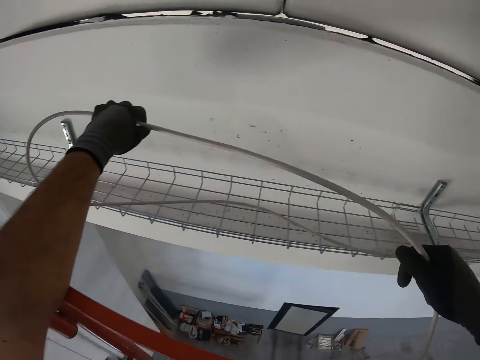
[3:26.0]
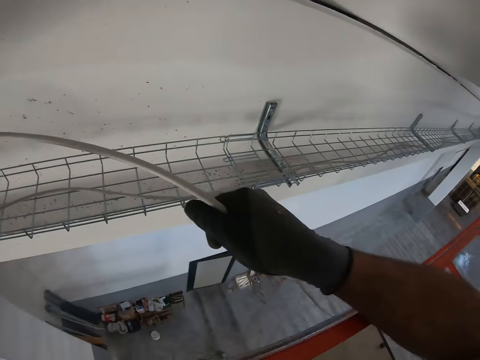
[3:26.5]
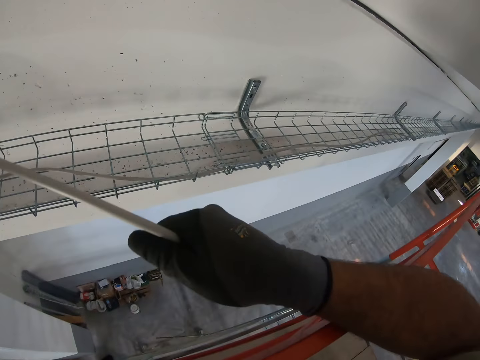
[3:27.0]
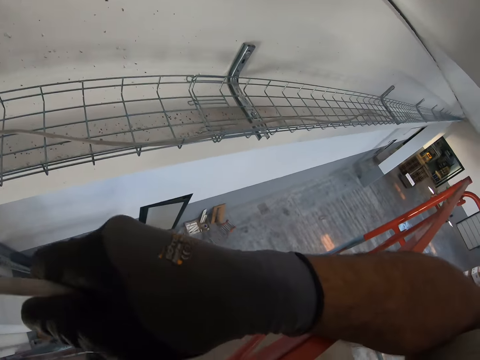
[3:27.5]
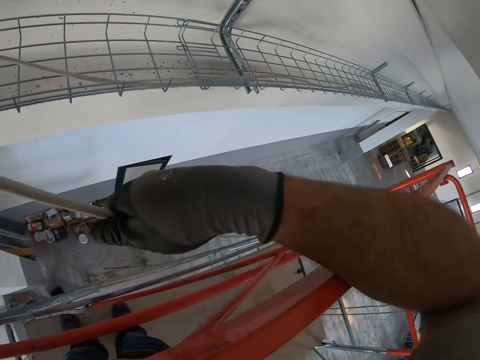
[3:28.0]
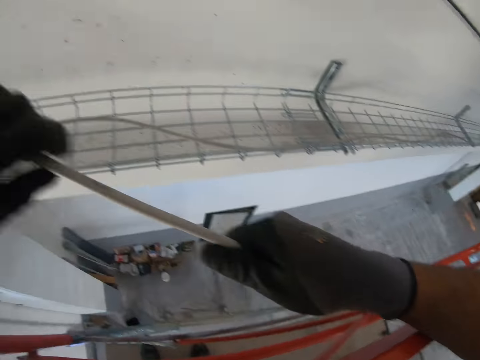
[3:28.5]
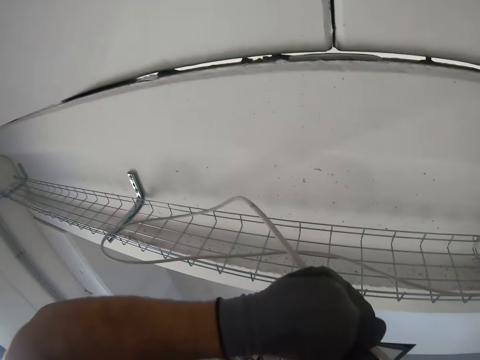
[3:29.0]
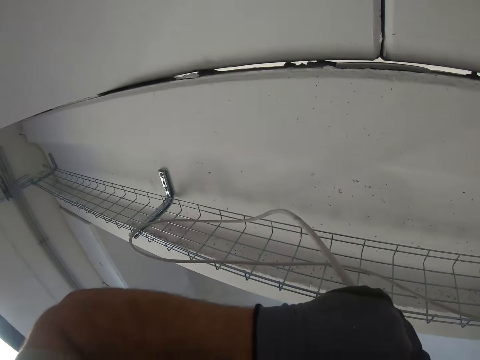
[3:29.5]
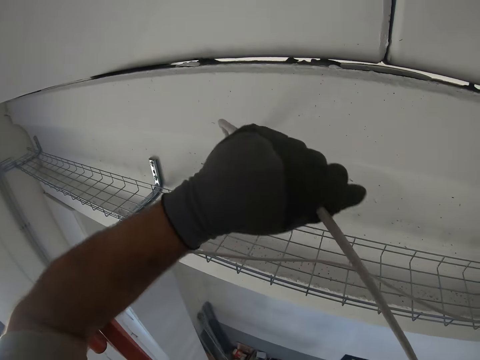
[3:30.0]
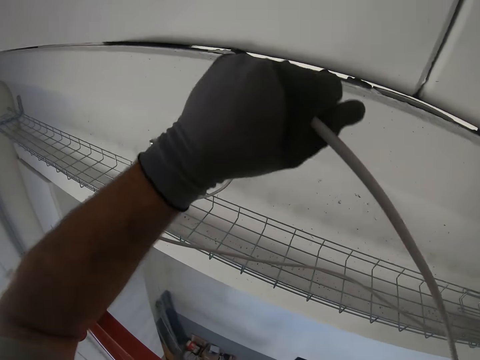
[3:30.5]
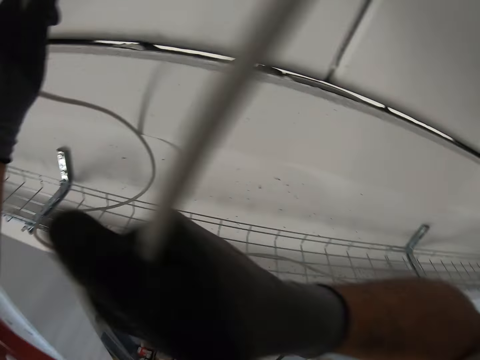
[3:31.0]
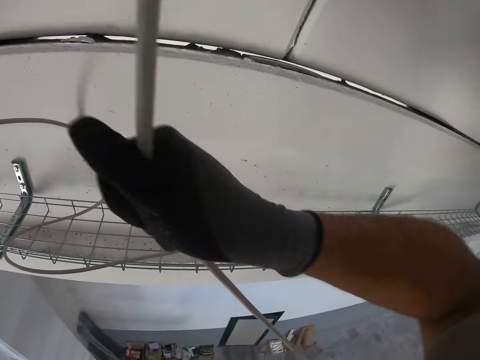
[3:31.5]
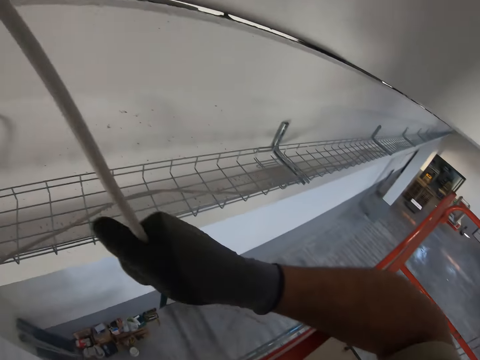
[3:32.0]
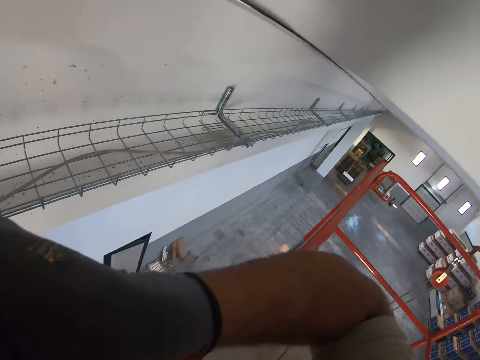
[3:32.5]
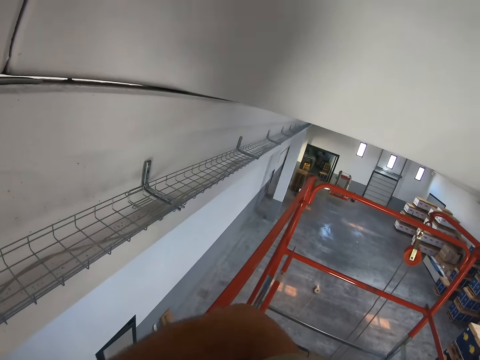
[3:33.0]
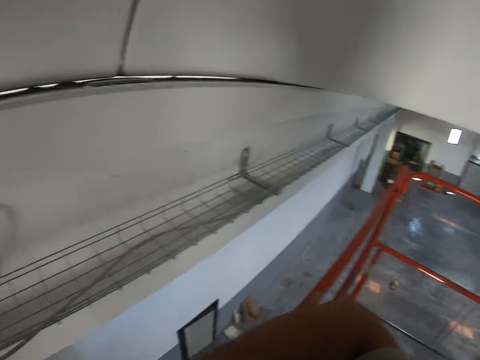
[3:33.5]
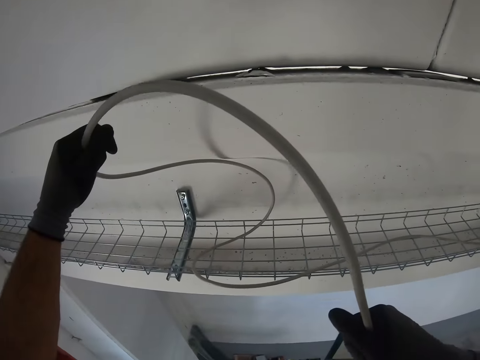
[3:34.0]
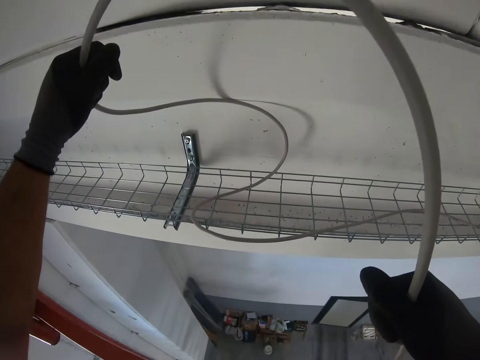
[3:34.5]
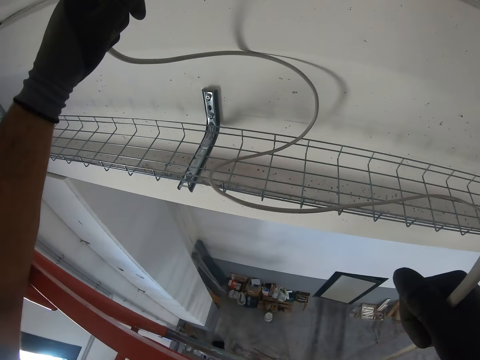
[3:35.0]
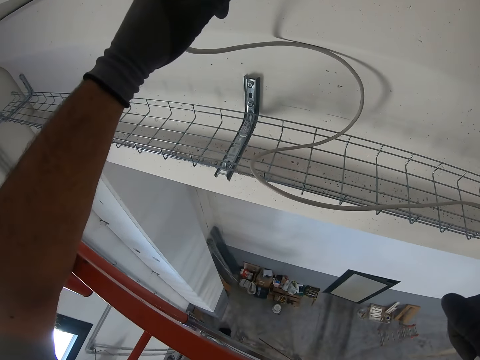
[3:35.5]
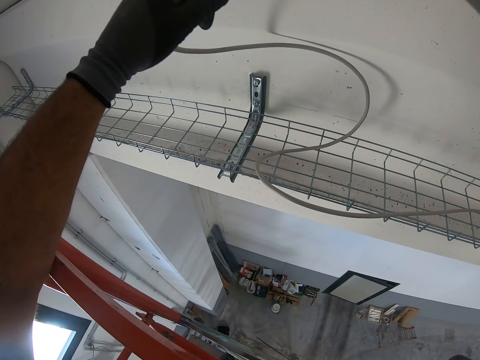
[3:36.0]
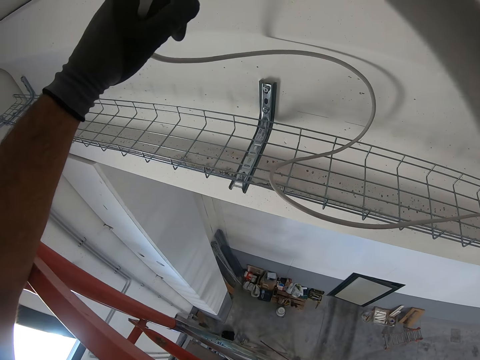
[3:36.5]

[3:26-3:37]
The camera wearer looks at the wire mesh. They pull a wire from the floor.

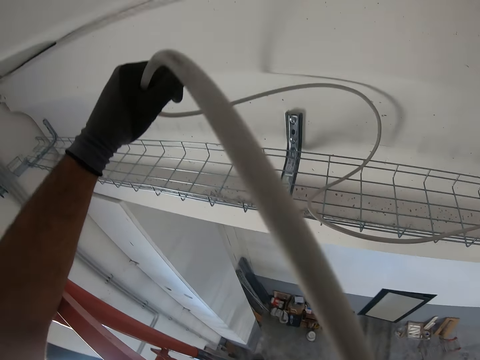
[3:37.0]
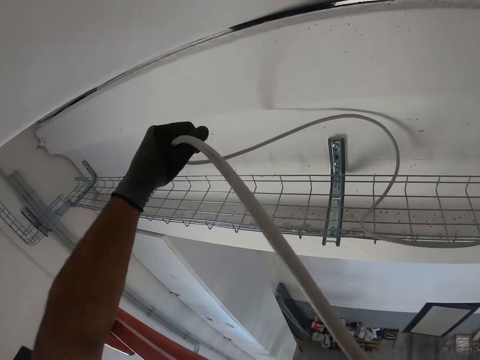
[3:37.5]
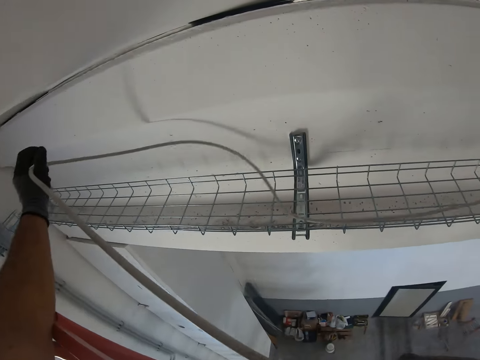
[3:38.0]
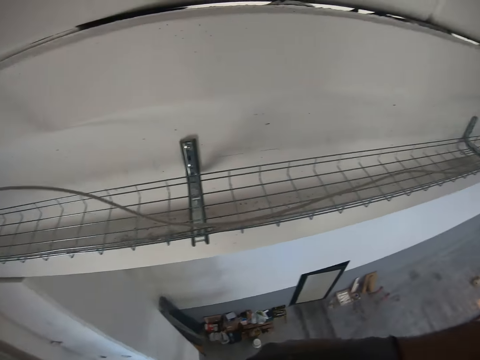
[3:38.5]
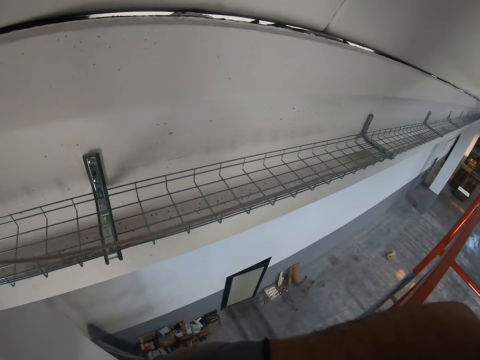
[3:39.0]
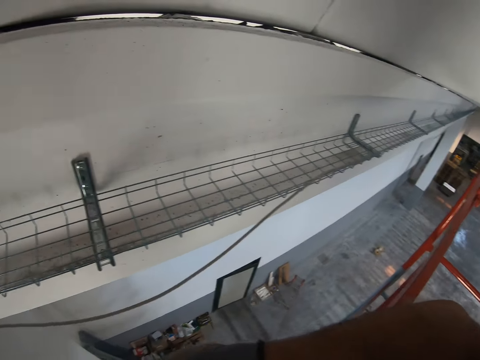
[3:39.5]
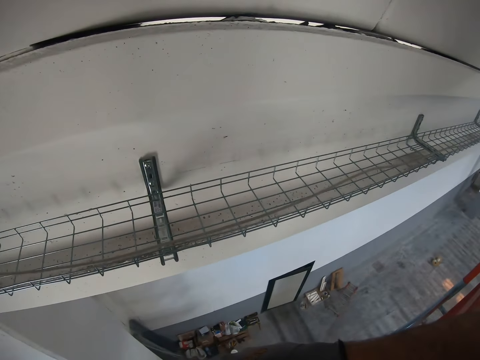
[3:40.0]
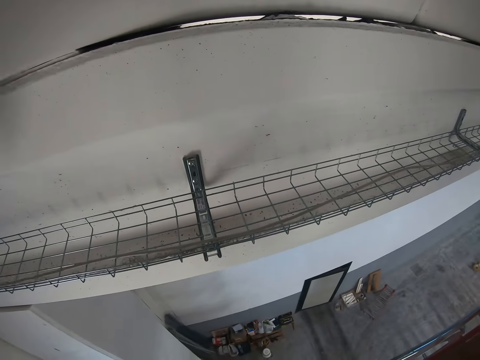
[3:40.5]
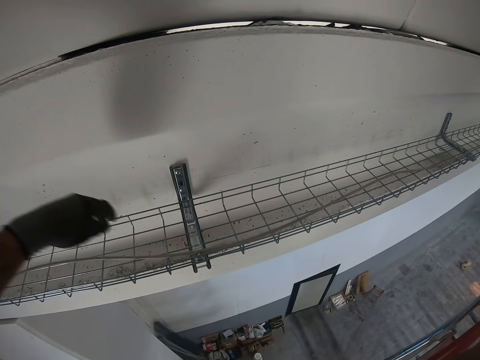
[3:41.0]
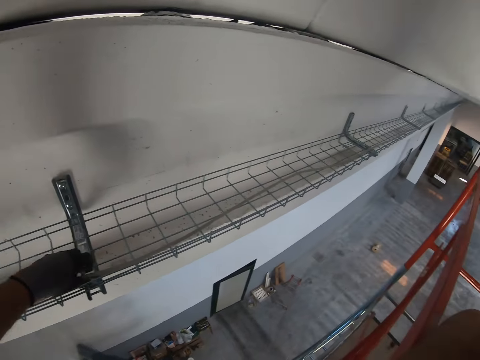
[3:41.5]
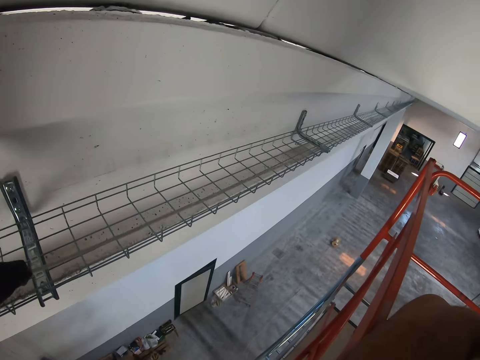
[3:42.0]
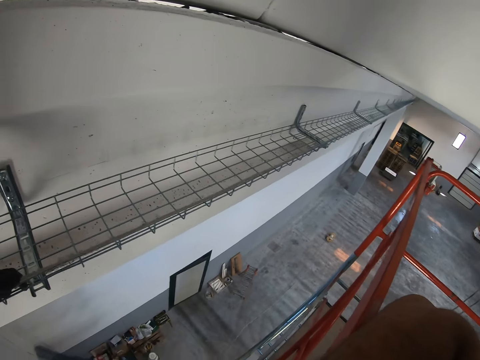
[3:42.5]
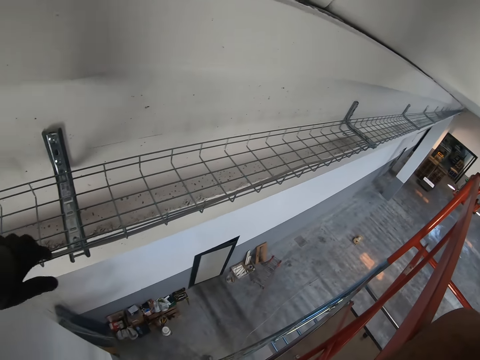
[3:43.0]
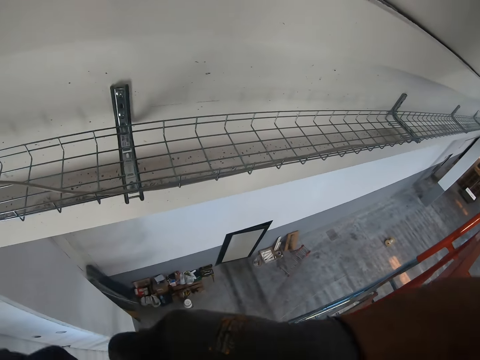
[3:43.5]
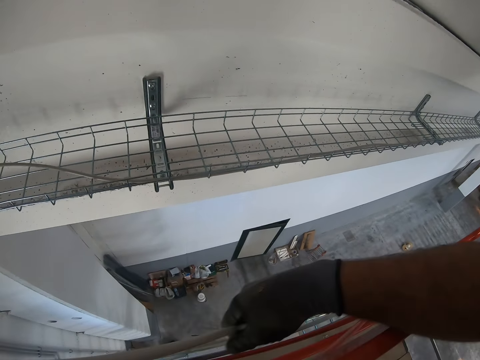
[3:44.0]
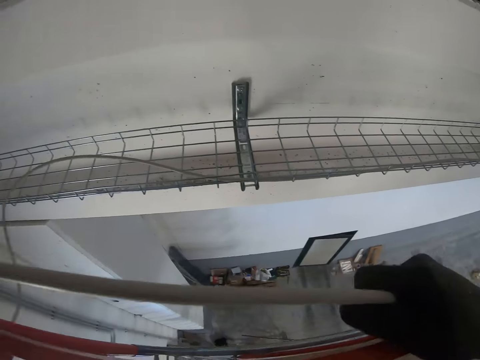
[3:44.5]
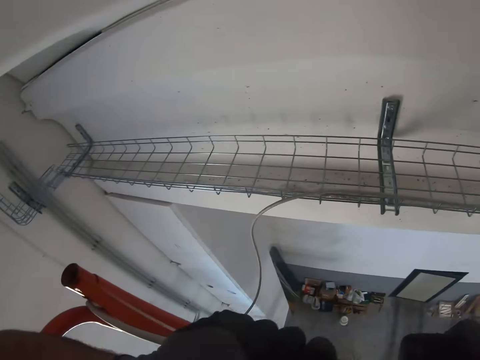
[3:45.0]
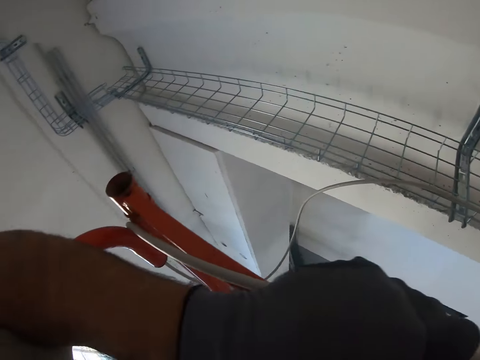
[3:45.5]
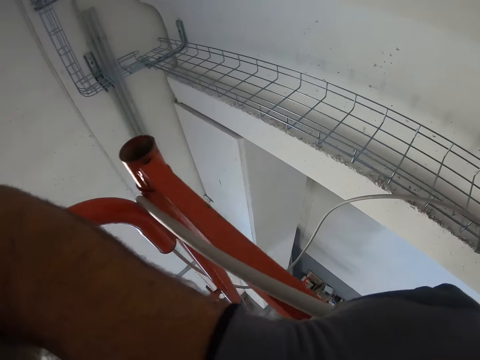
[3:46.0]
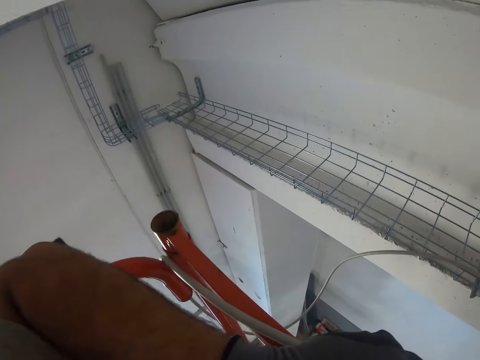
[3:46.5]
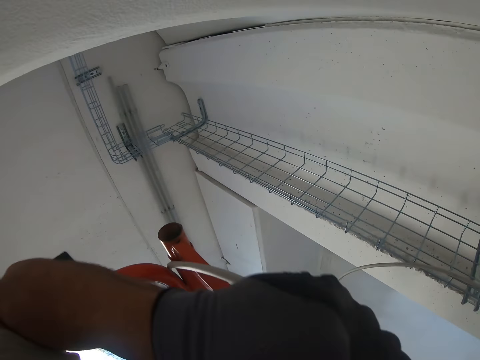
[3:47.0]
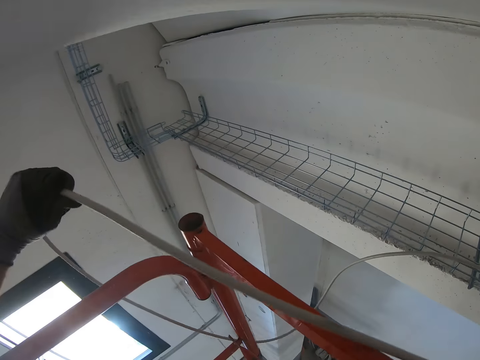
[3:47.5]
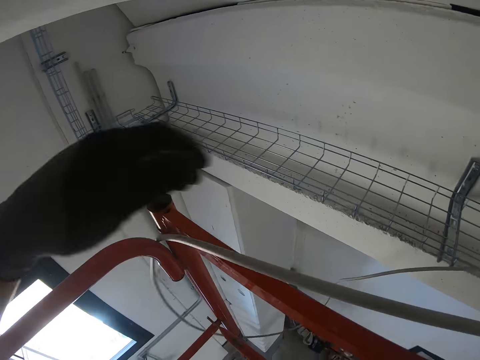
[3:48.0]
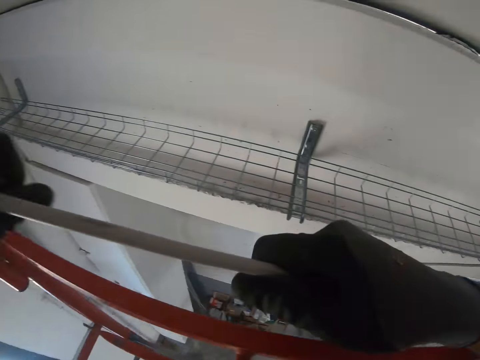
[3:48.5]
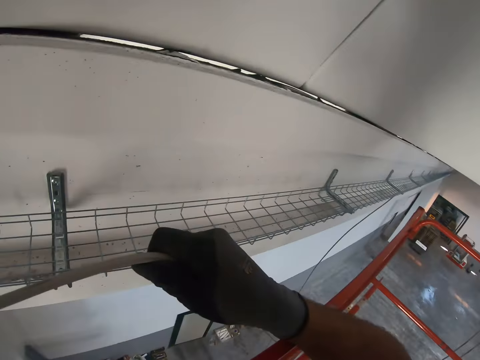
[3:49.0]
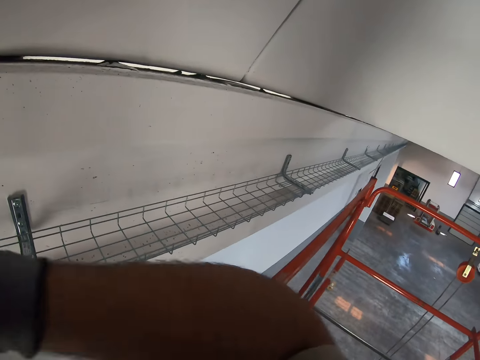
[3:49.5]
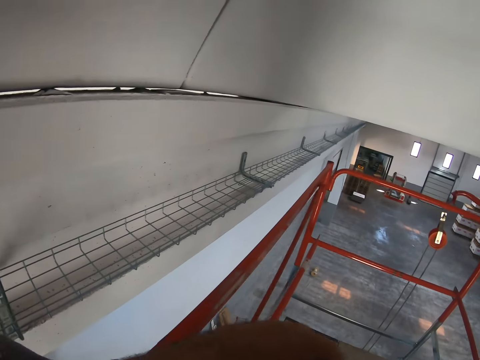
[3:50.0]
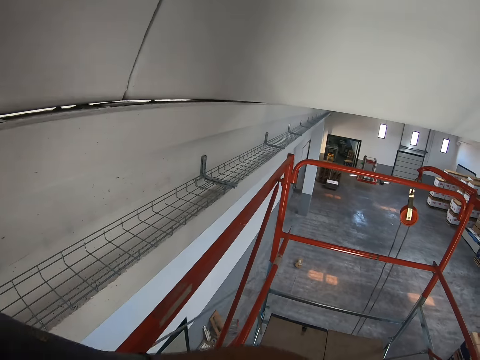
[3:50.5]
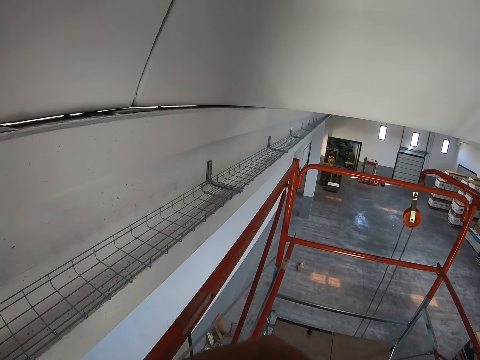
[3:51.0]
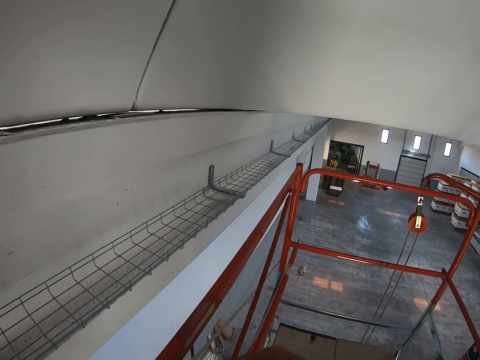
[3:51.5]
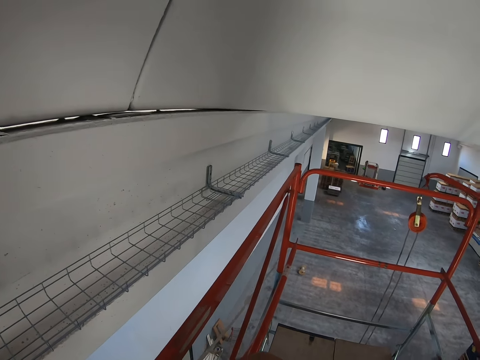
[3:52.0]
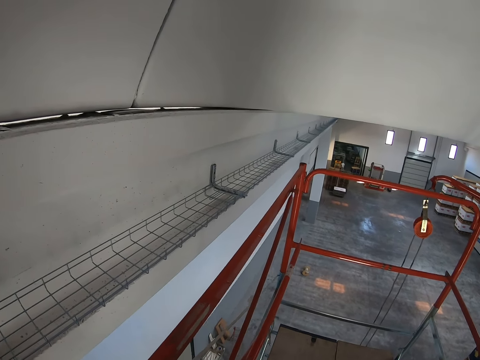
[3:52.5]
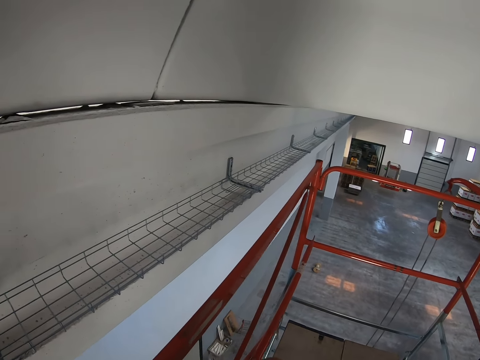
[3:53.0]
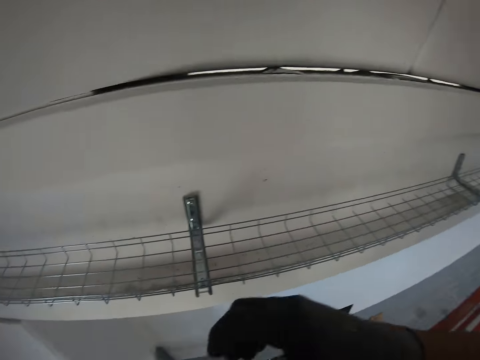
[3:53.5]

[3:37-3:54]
The camera wearer places the wire on the wire mesh. They pull the wire on the wire mesh. They pull a wire from the floor.
